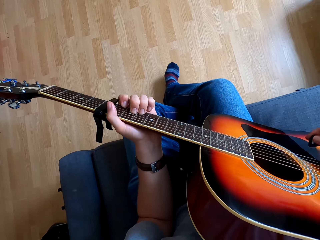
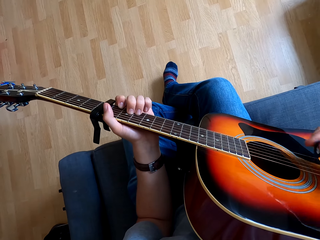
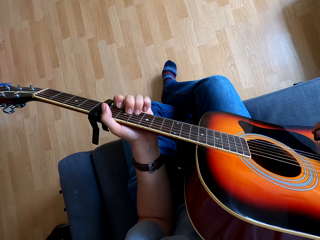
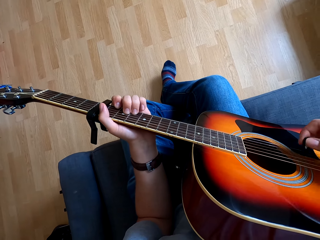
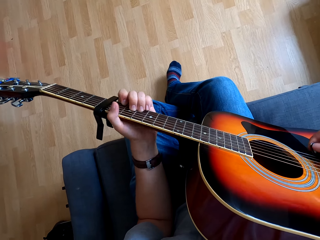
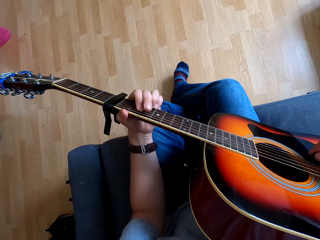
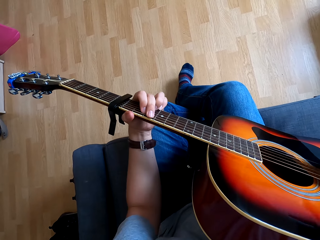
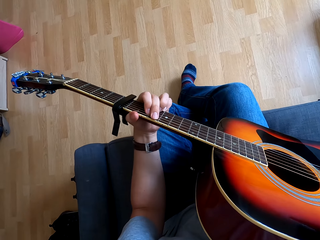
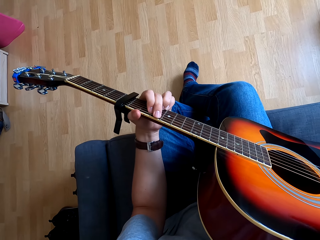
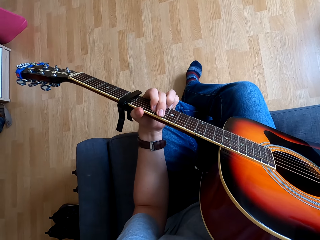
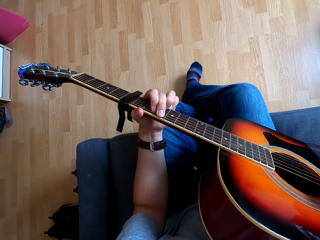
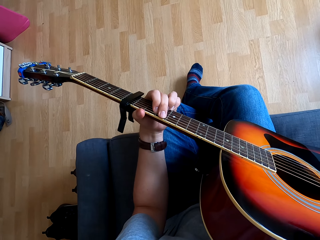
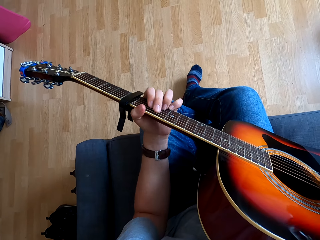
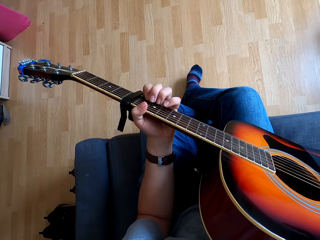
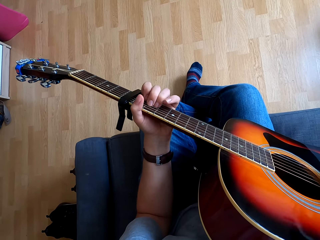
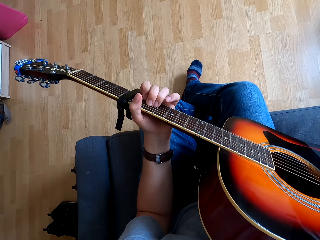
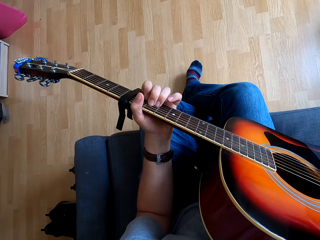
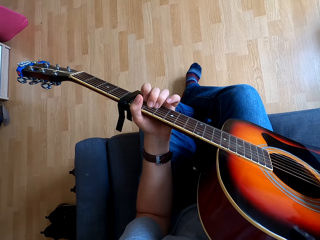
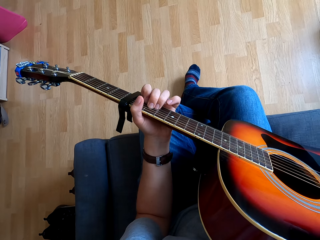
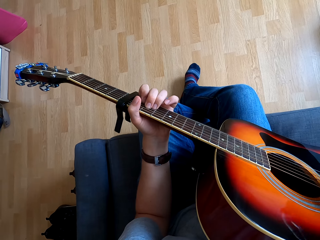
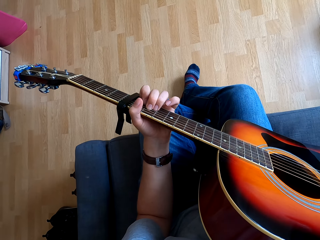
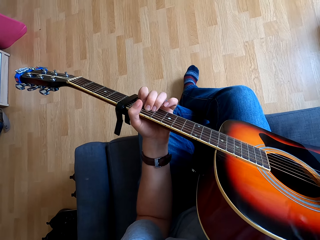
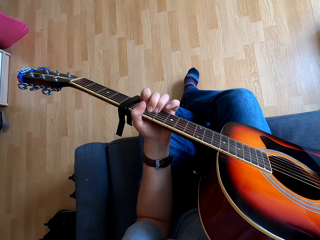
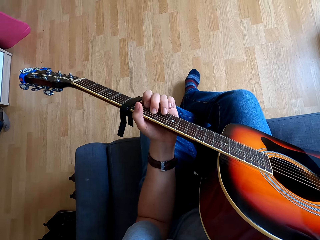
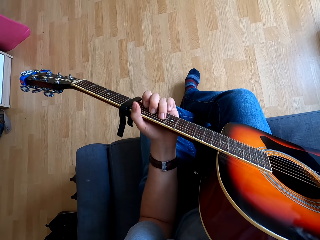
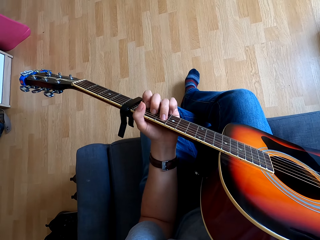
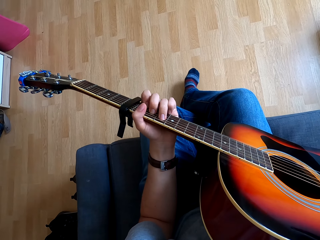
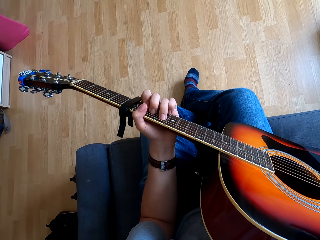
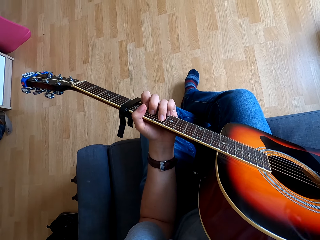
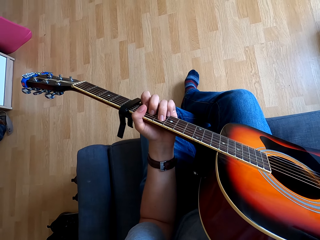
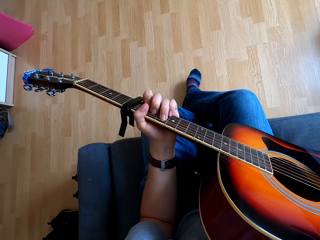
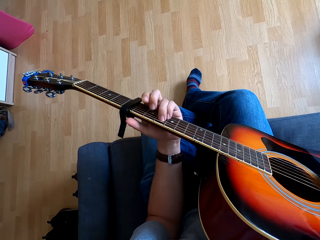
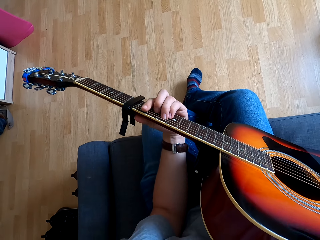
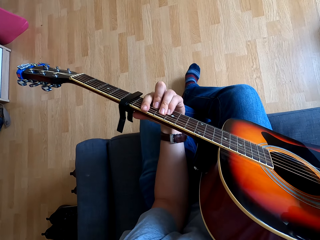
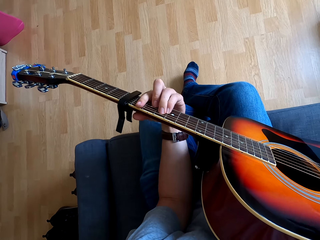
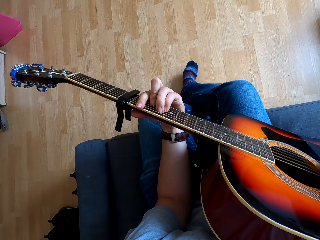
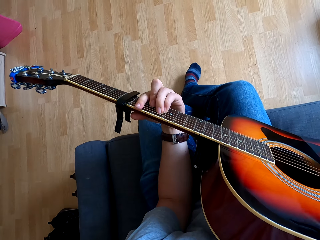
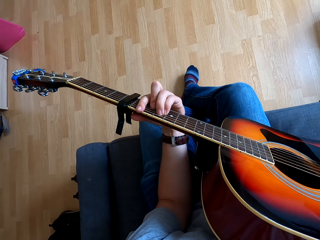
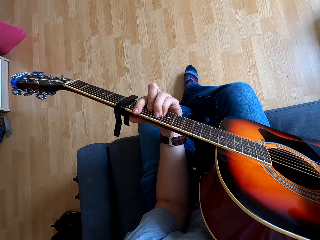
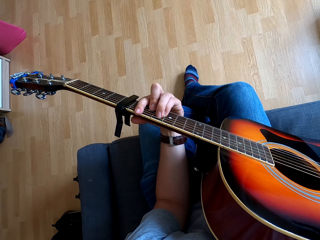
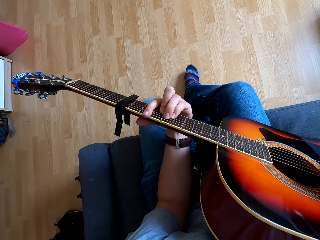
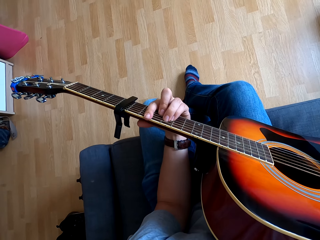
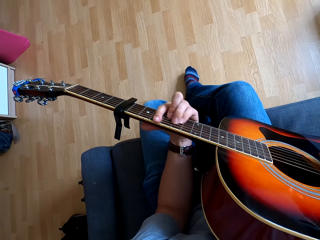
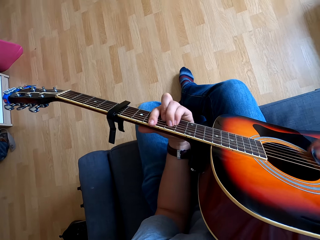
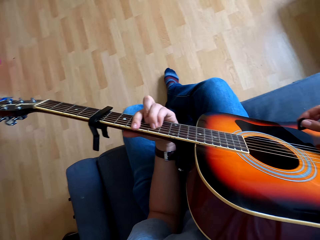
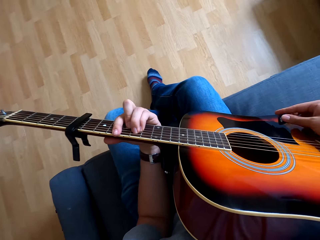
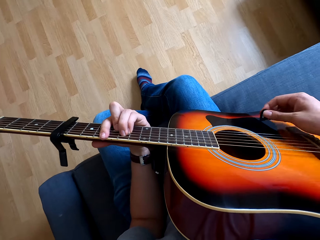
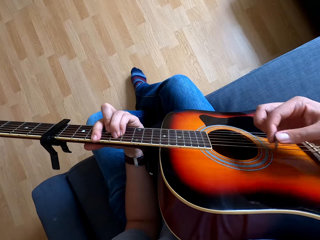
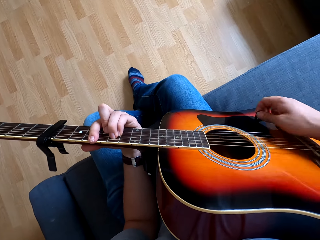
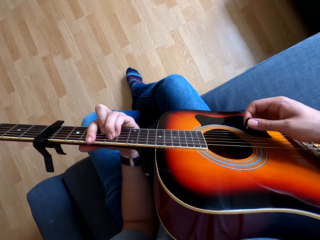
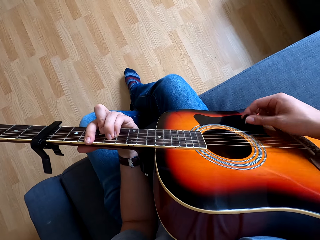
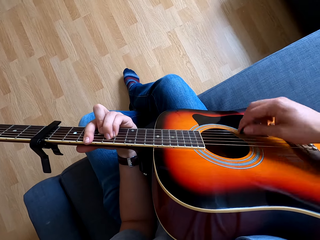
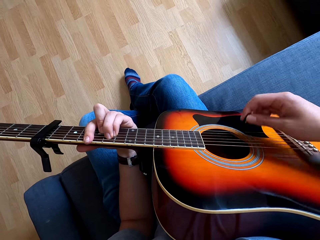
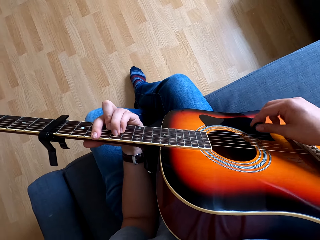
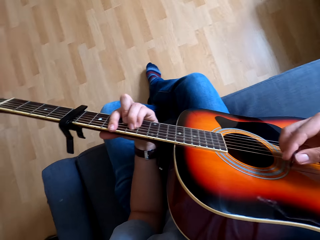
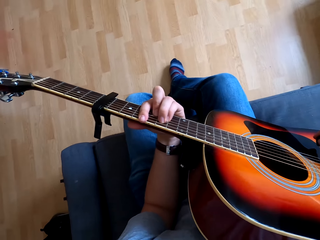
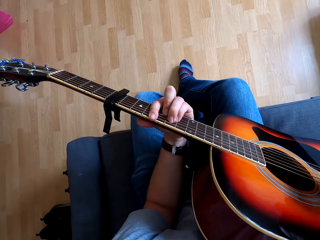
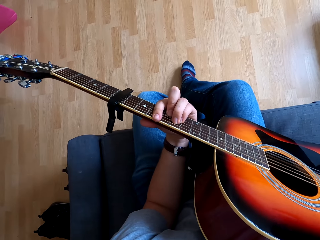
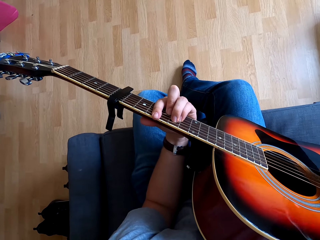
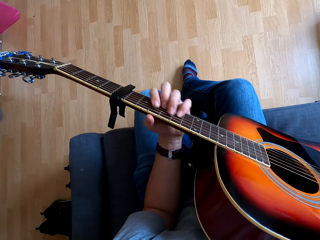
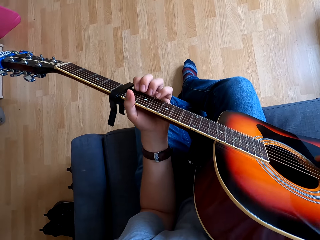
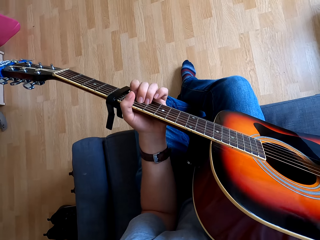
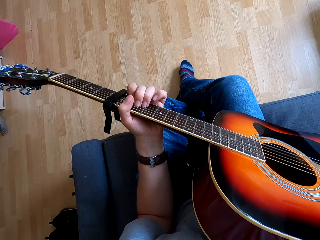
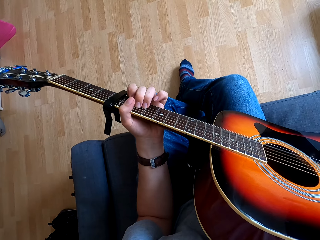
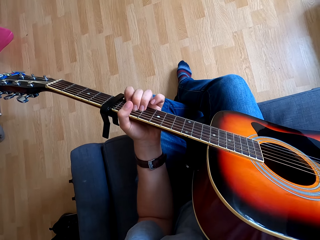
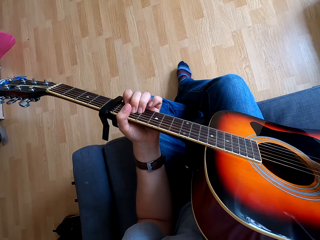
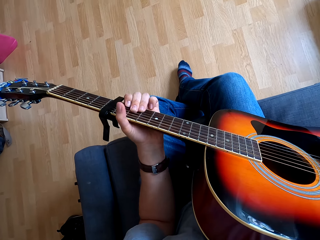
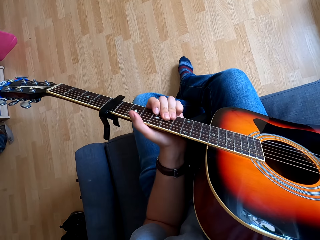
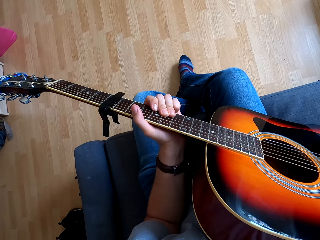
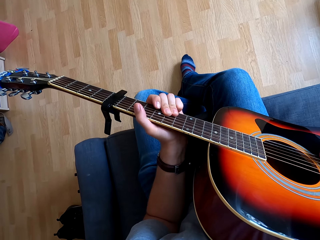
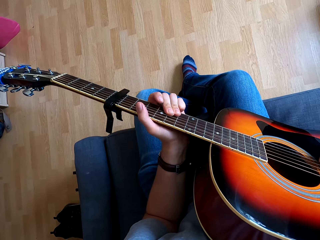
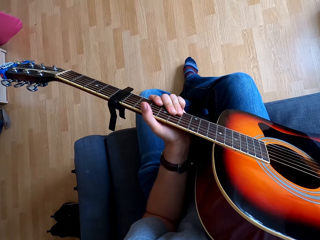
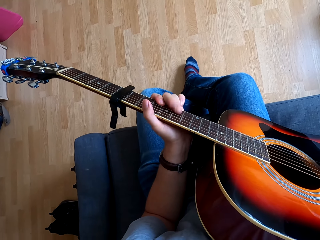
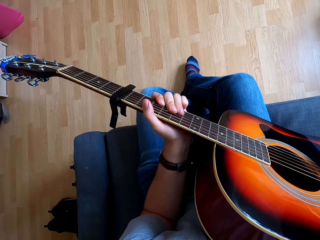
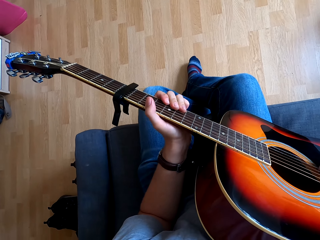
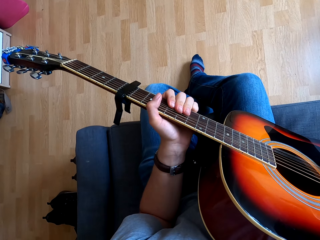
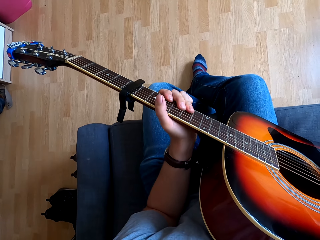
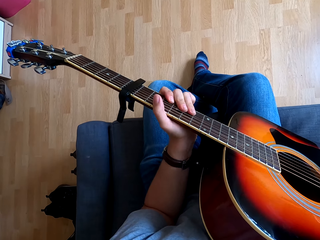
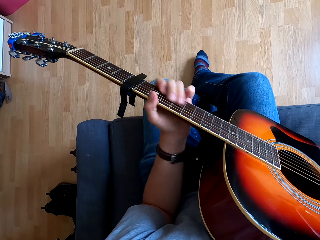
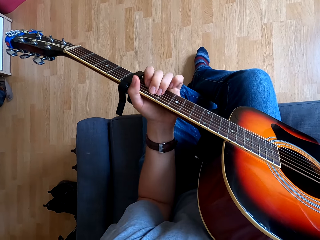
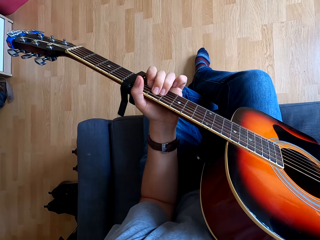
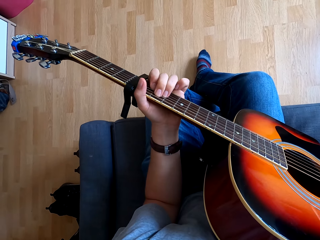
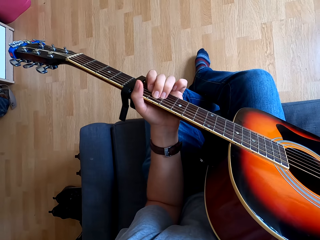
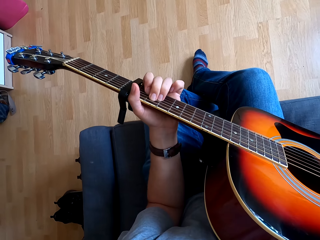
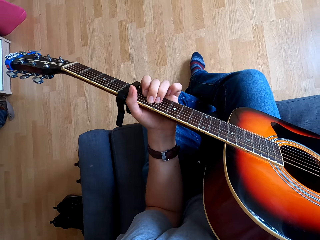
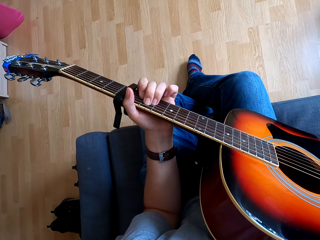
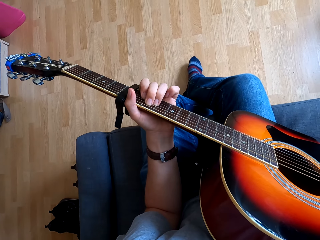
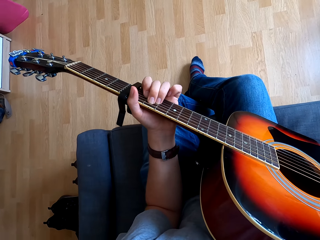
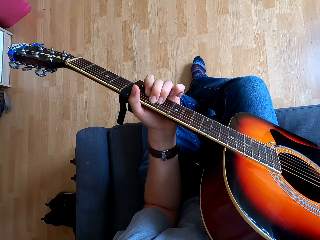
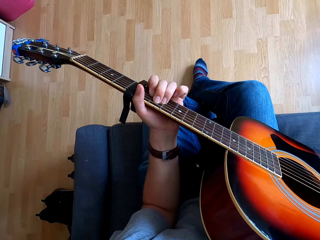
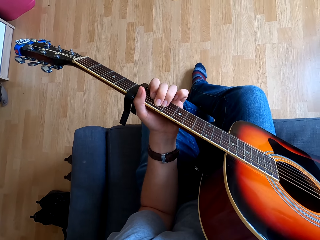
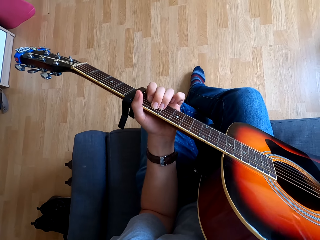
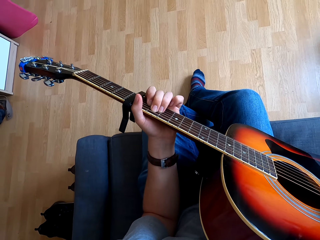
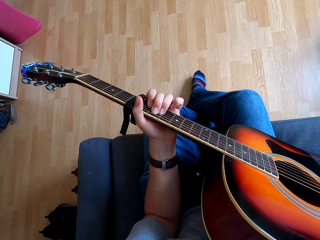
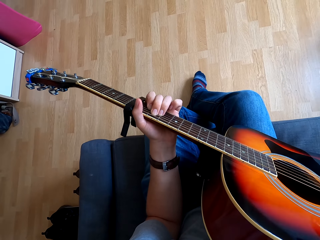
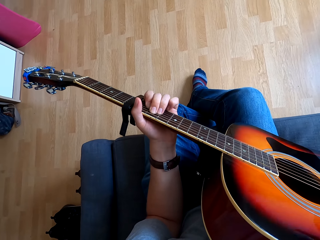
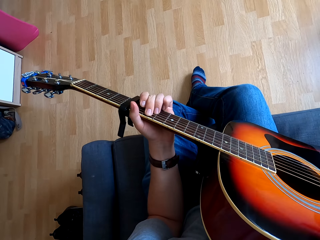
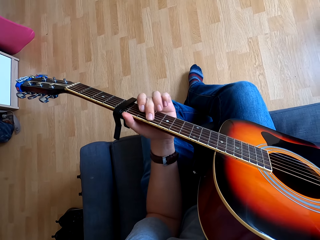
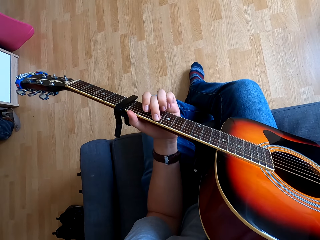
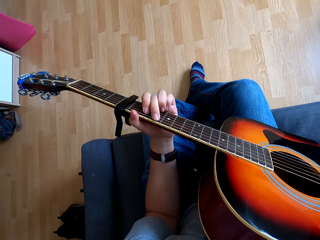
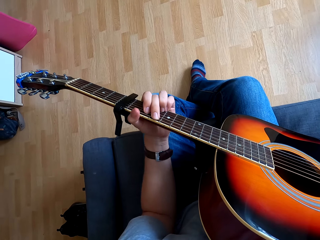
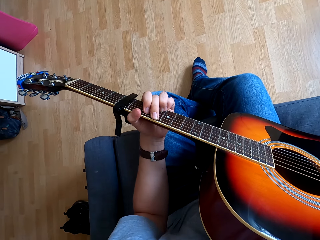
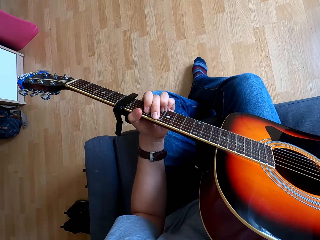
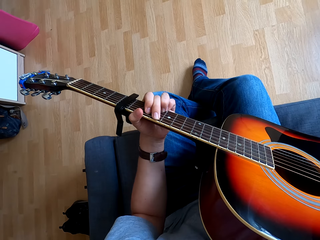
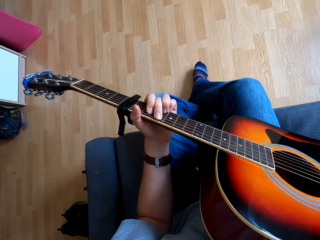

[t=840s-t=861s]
The camera wearer moves his right hand on the guitar. He does so repeatedly. He moves his left hand on the guitar. He does so repeatedly. He moves his right hand on the guitar. He does so again. He plays the guitar. He does so repeatedly. He moves his left hand on the guitar. He plays the guitar. He does so again. He moves his left hand on the guitar. He does so repeatedly.
